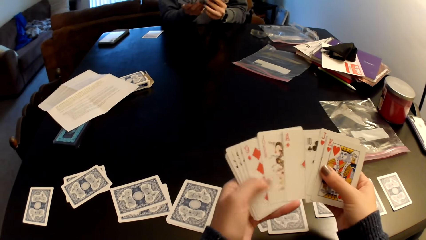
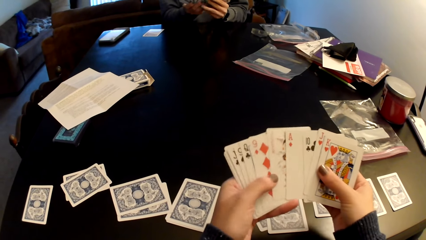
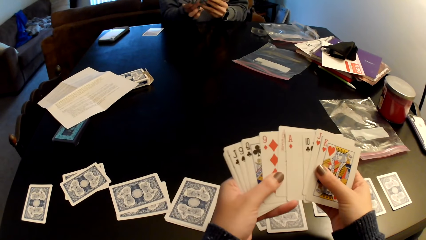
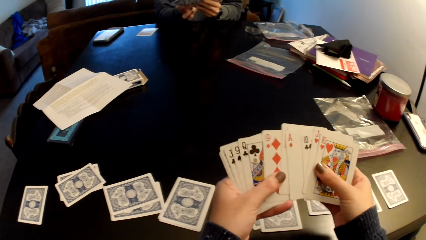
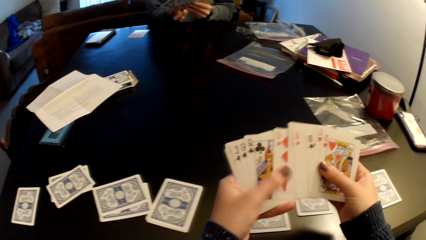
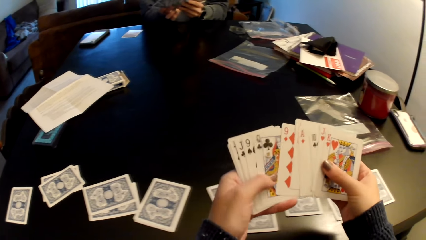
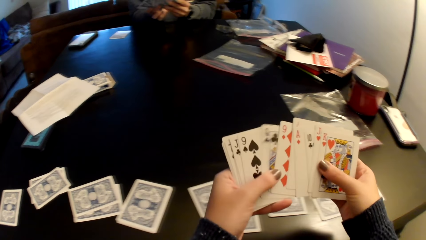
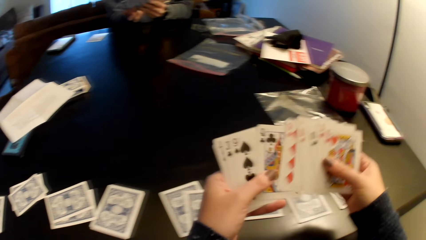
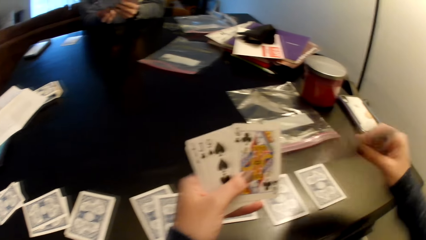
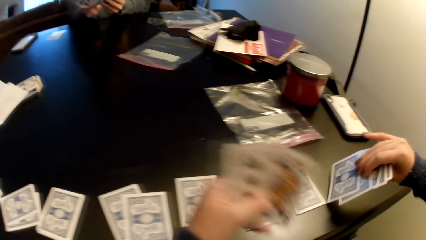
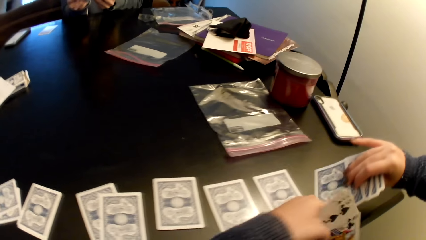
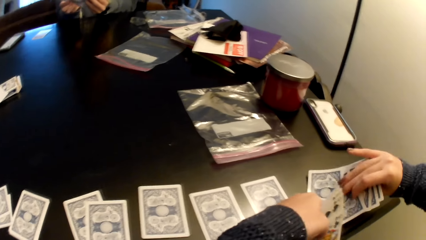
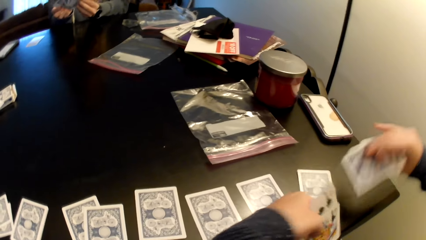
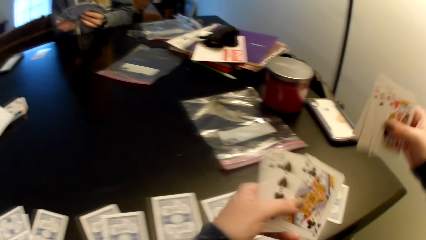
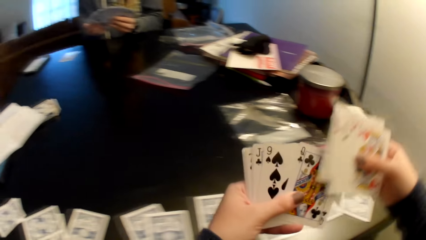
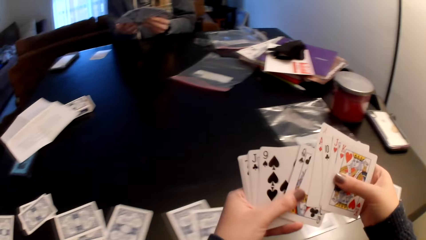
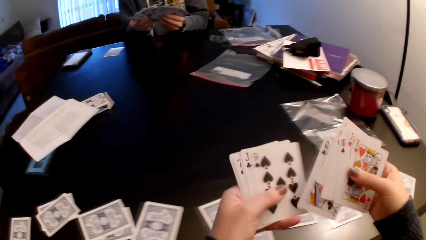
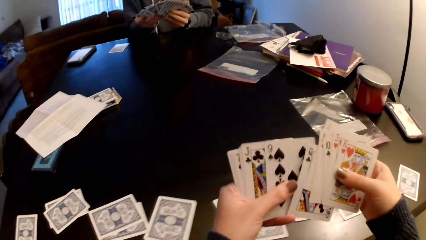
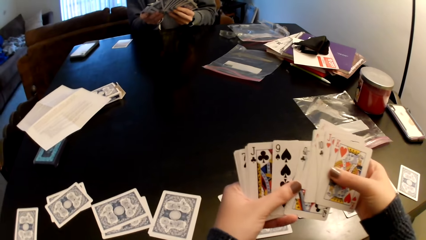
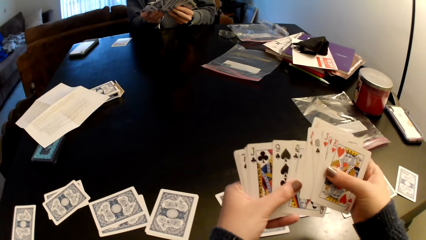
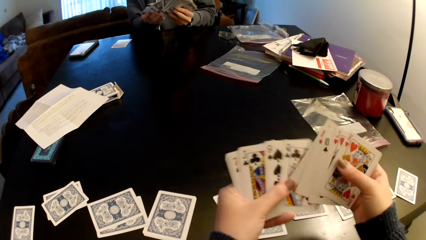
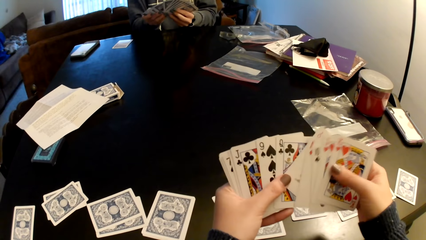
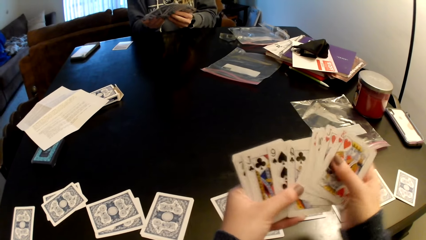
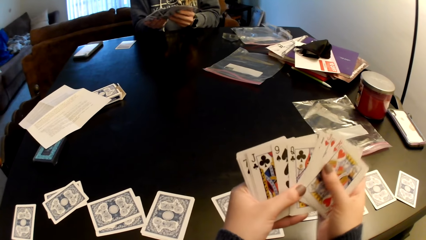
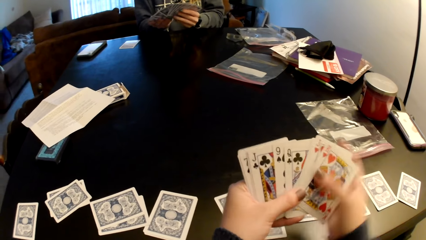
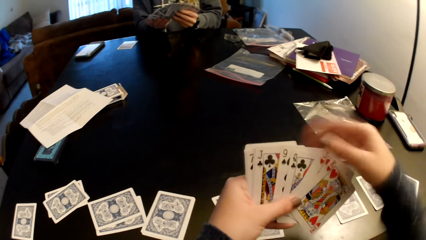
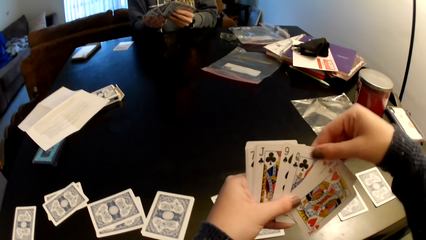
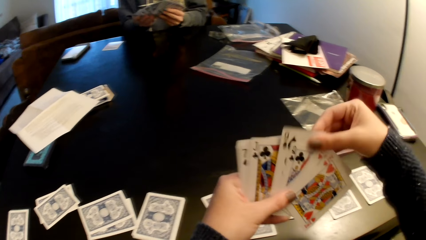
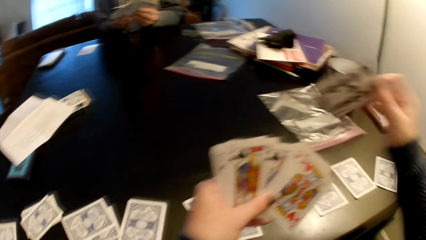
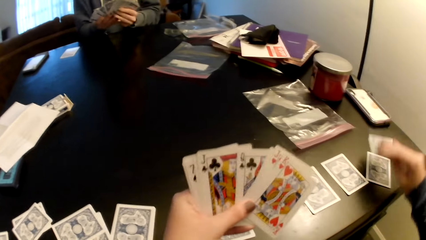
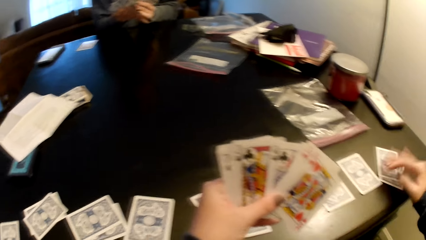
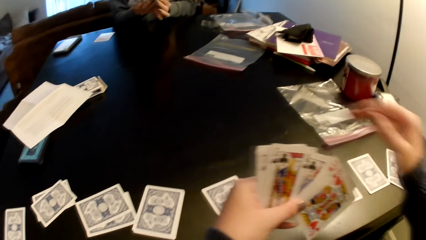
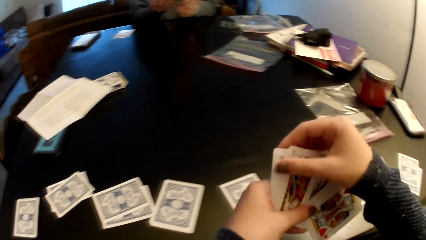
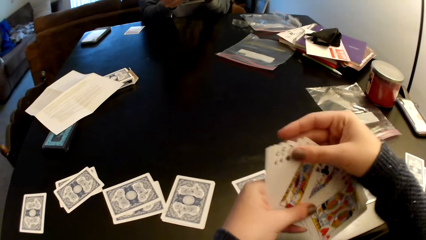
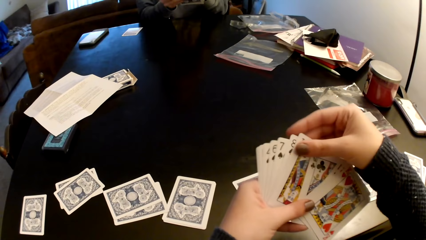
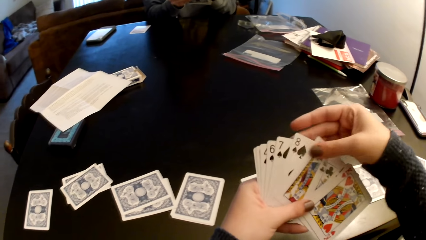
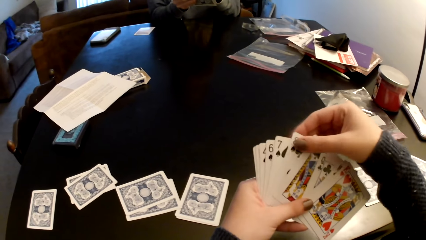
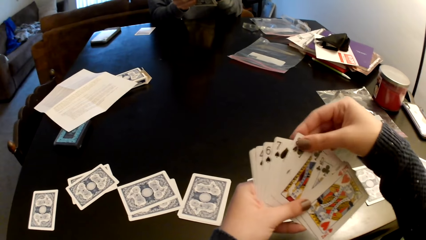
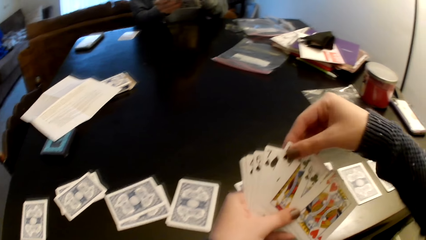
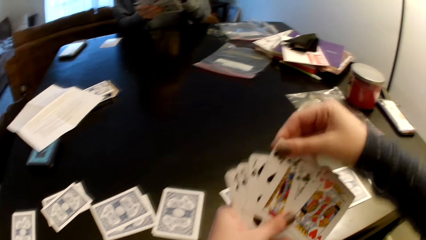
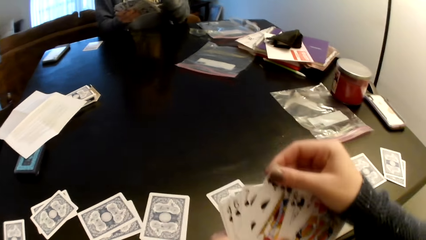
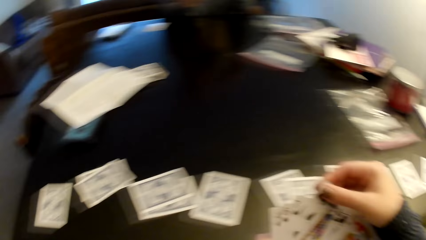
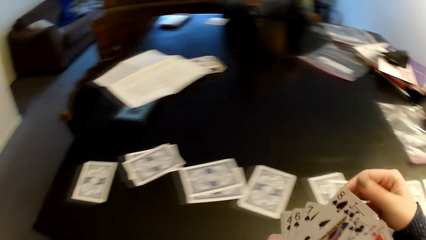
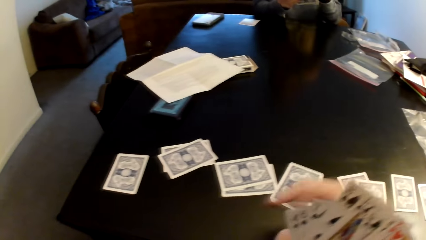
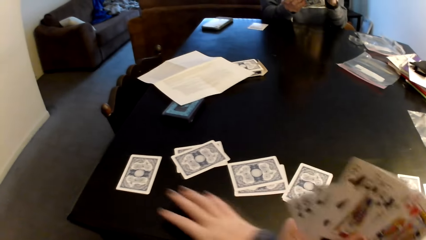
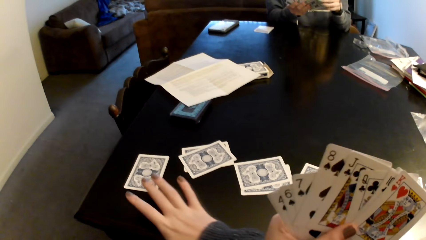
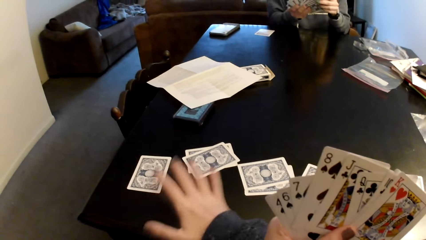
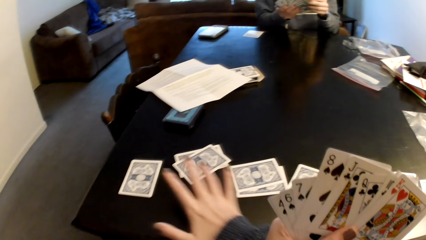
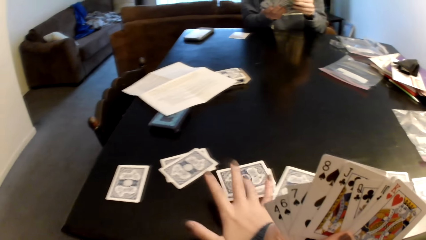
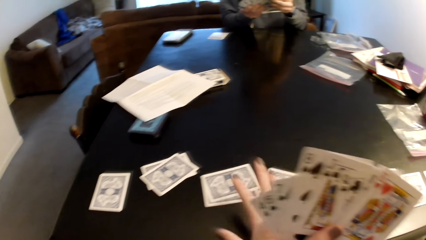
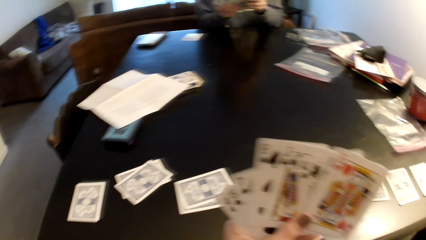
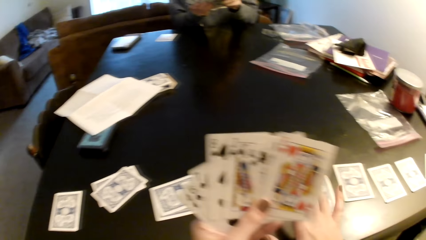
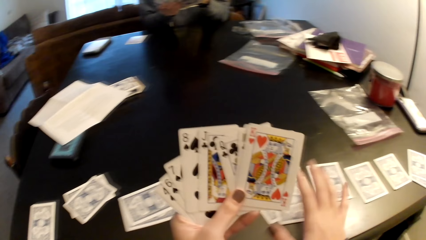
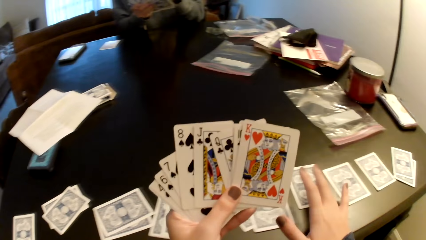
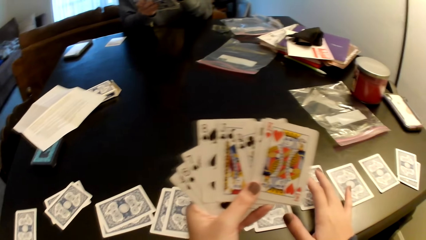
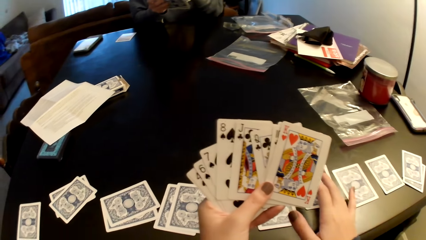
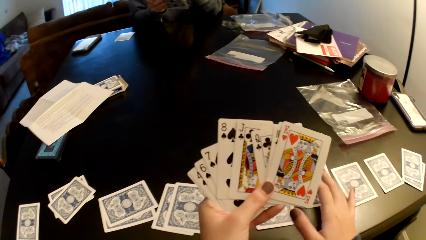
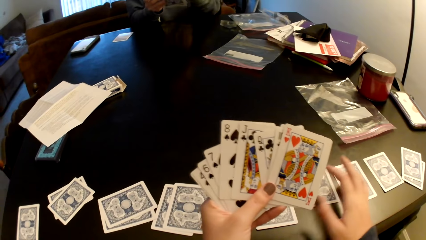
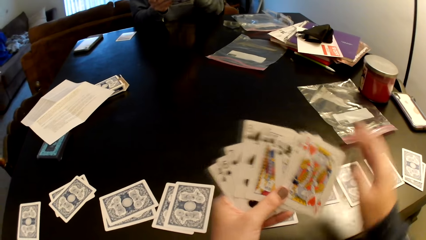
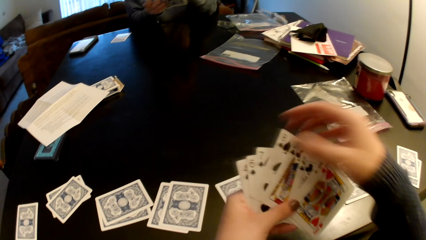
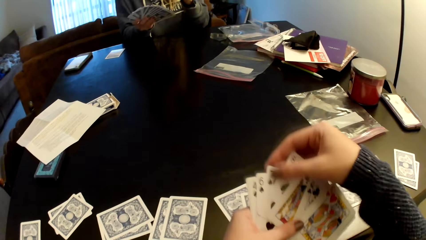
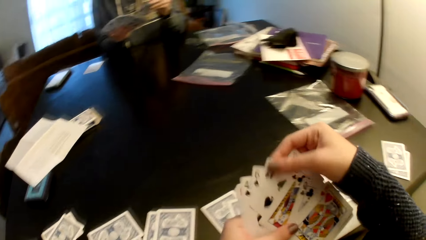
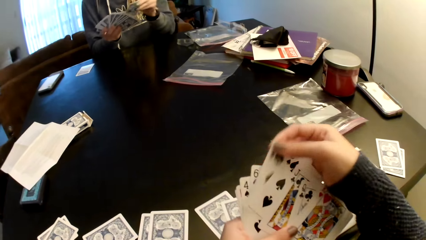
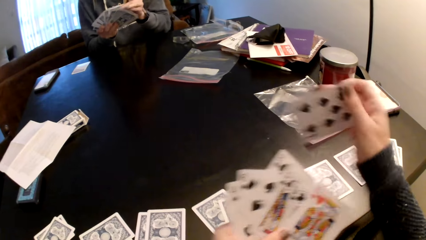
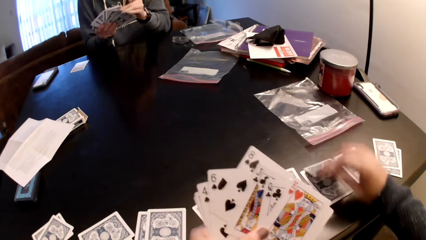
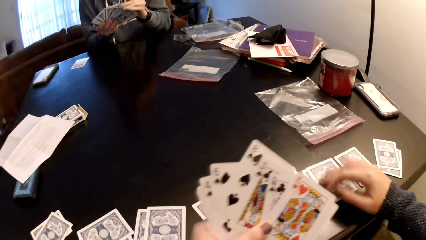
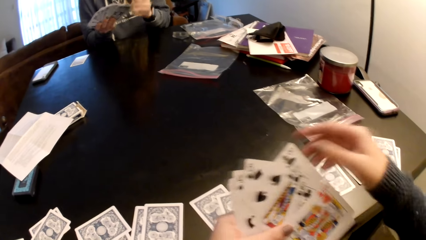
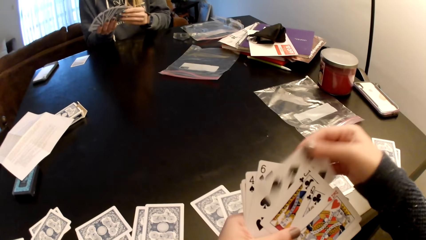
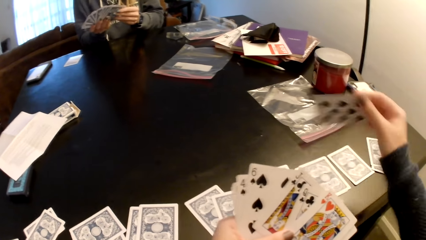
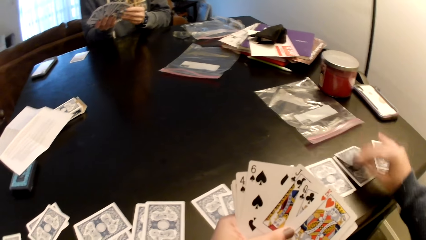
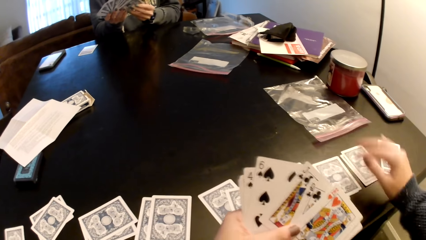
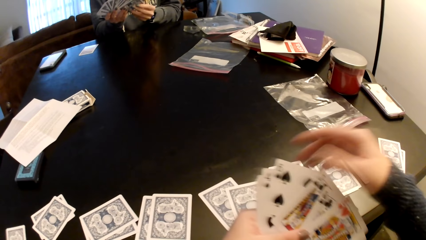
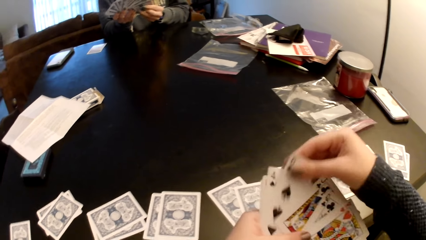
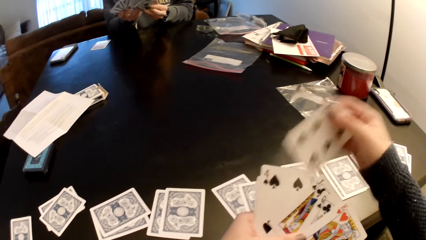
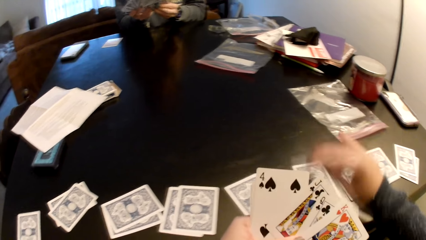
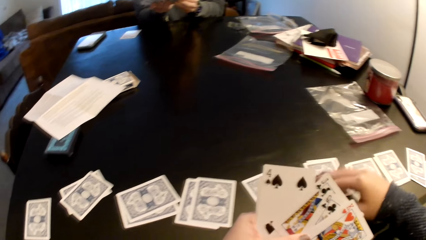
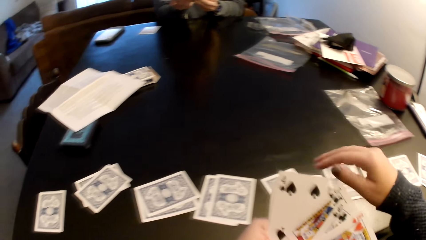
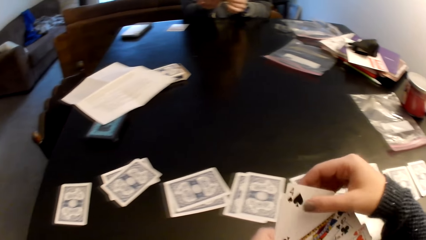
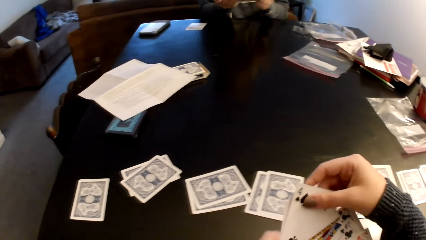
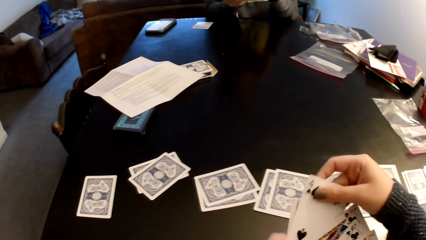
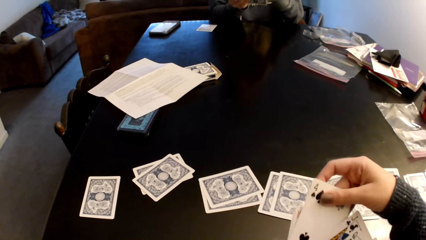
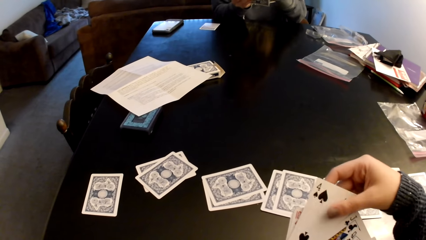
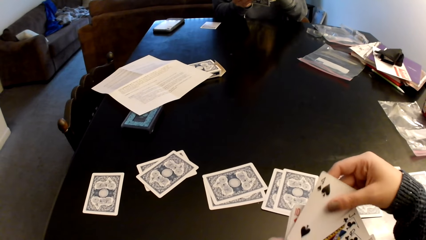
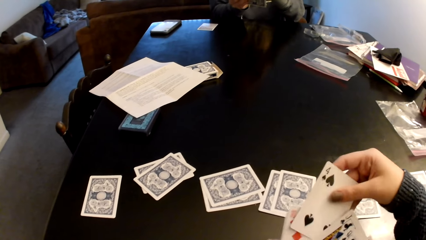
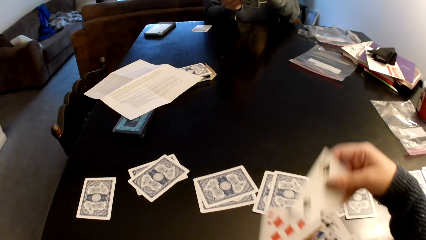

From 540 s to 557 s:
The camera wearer sorts cards with her hands. She picks up cards. She puts down cards on the table. She puts cards on cards. She sorts the cards with her hands. A lady sorts with her hands. The camera wearer picks up a card. She puts a card on a card. She sorts the cards with her hands. She spreads the cards. She counts the cards on the table. She picks up a card. She puts a card on a card. She picks up a card. She puts a card on a card. She picks up a card. She puts a card on a card. She picks up a card.
